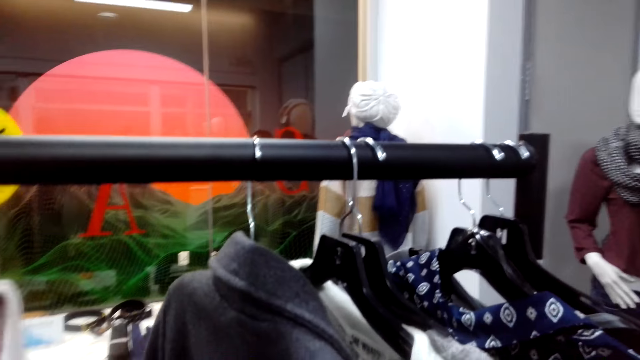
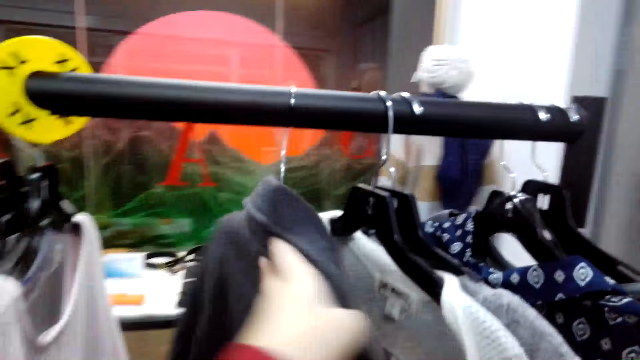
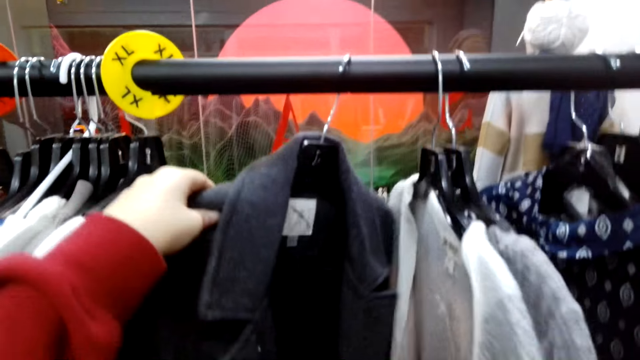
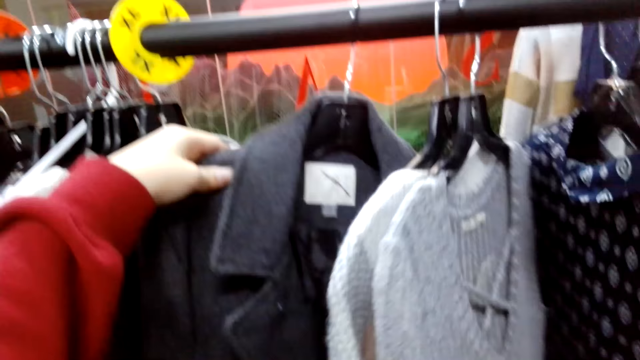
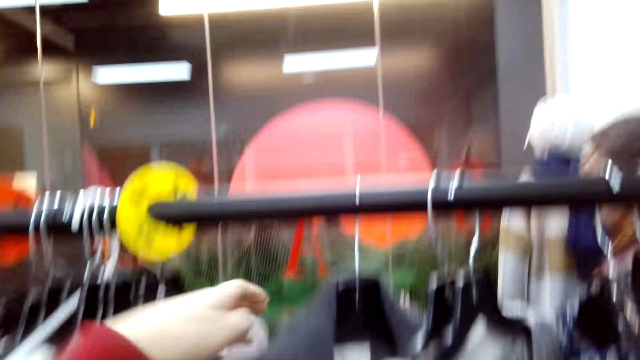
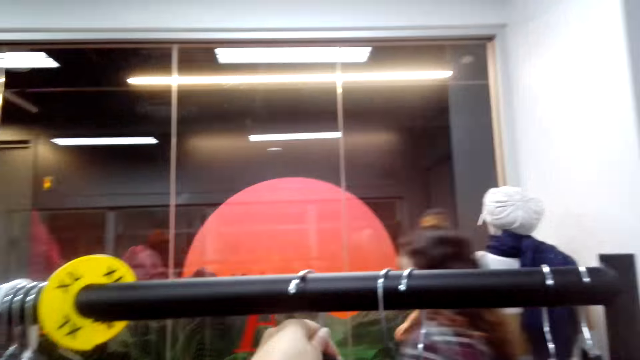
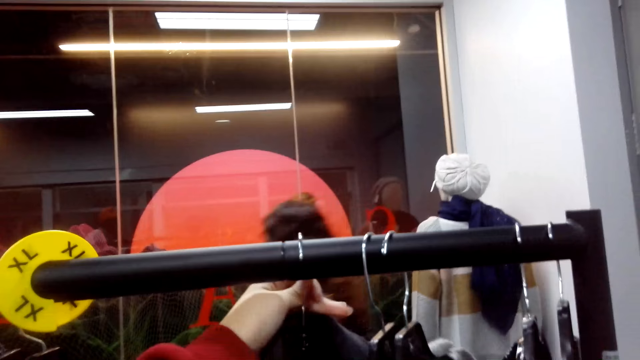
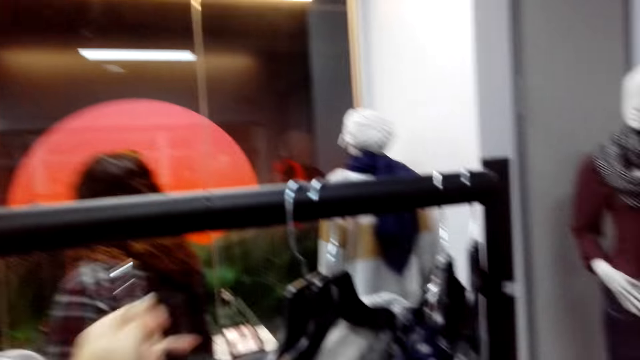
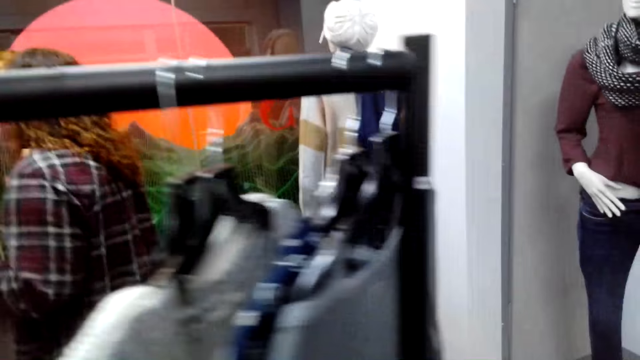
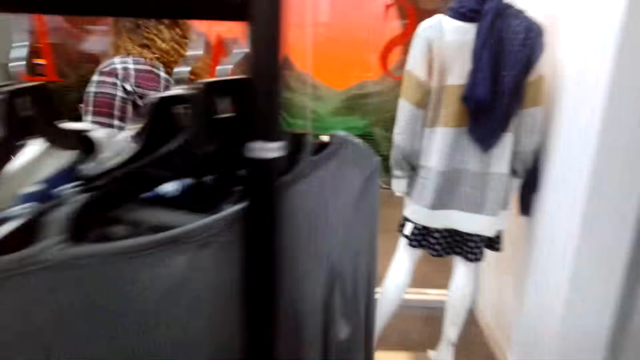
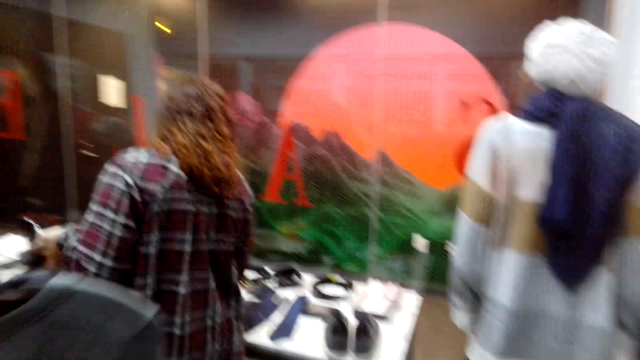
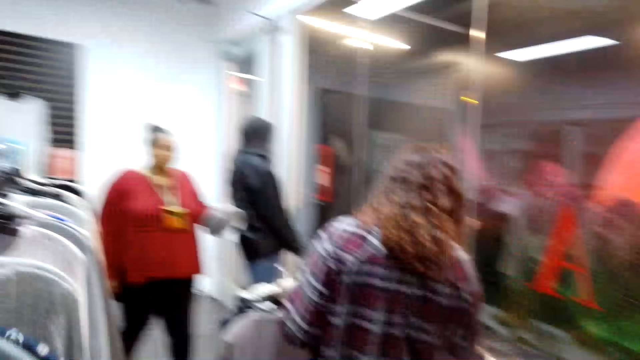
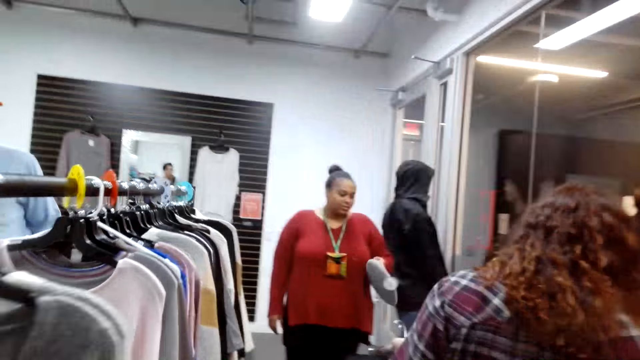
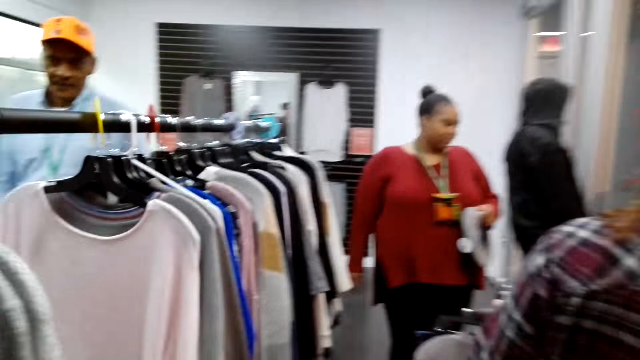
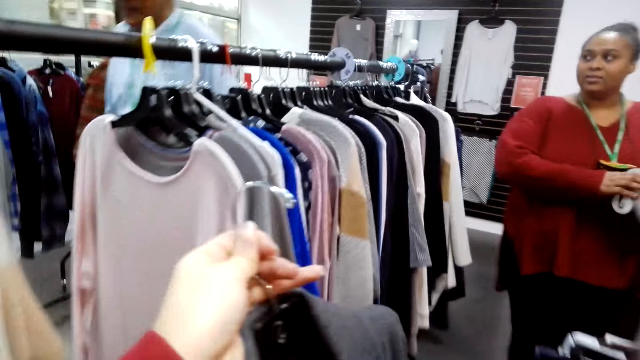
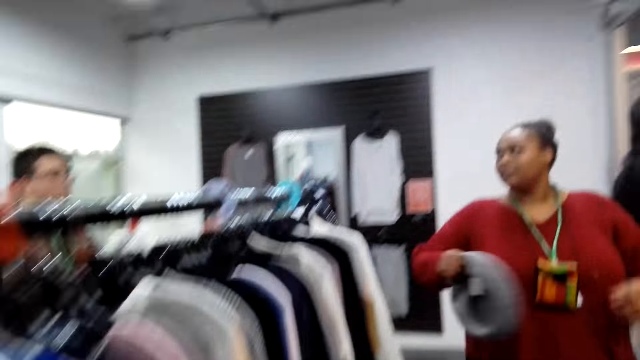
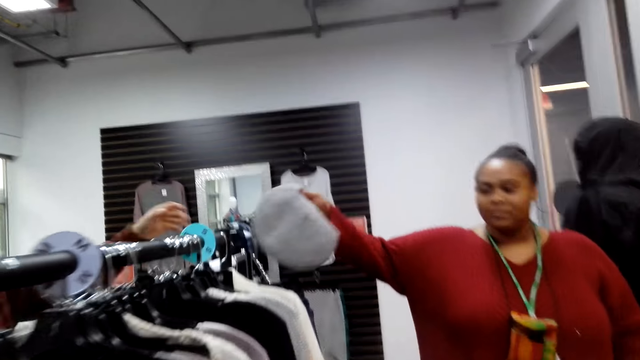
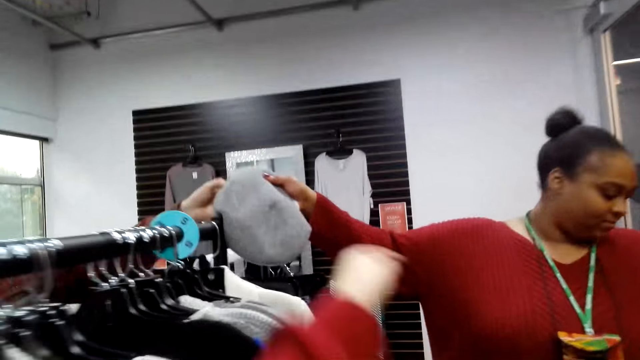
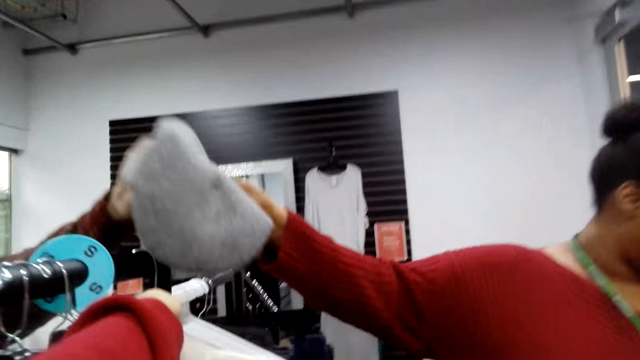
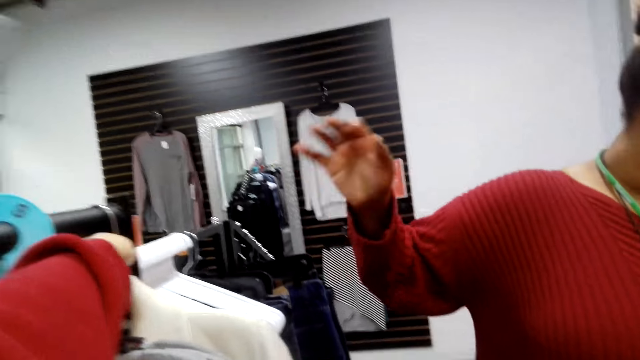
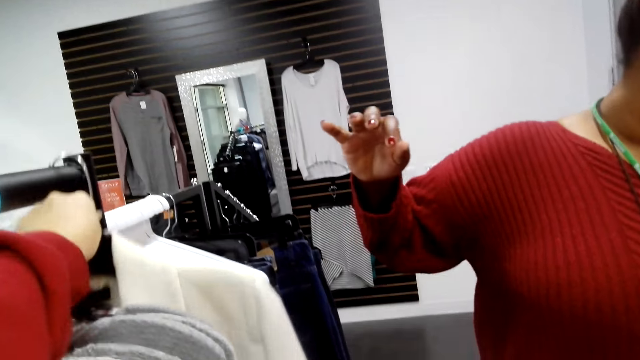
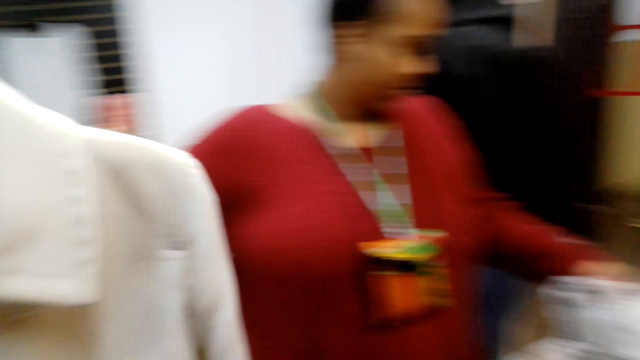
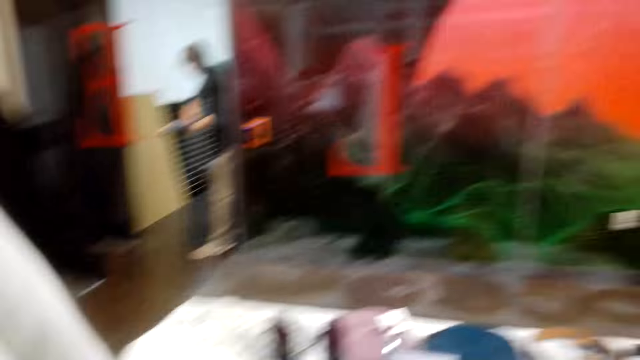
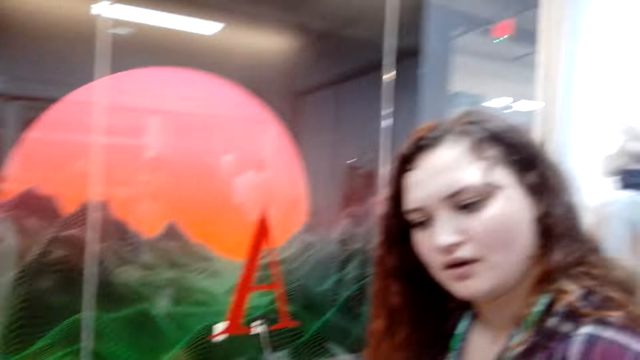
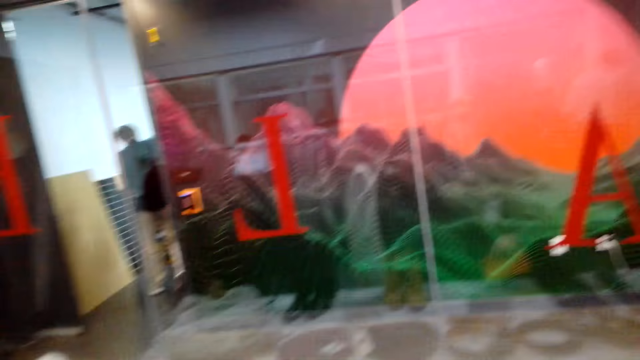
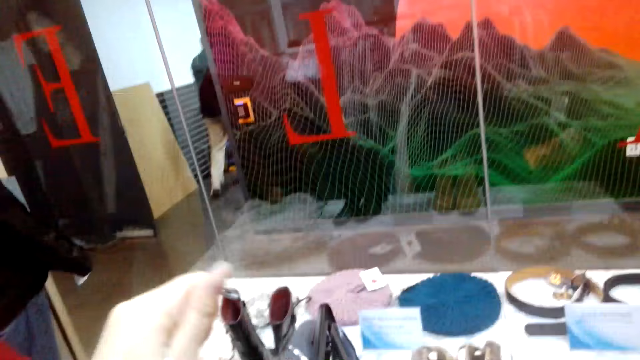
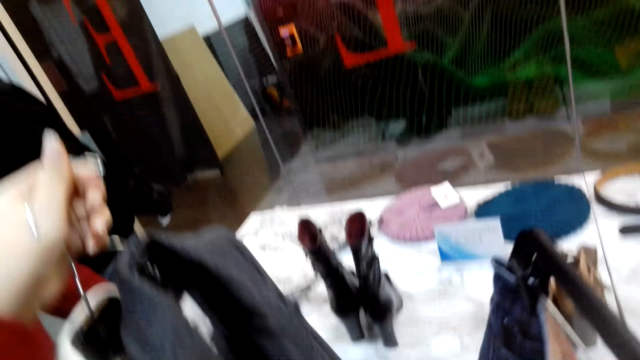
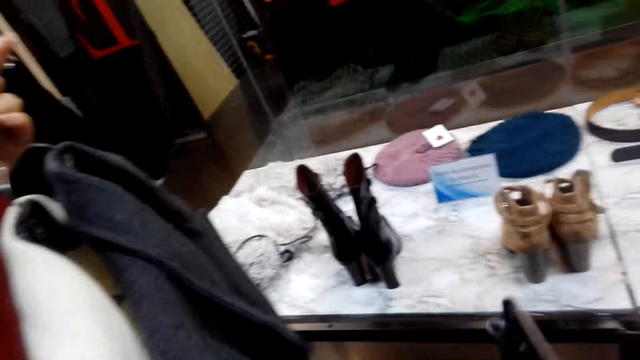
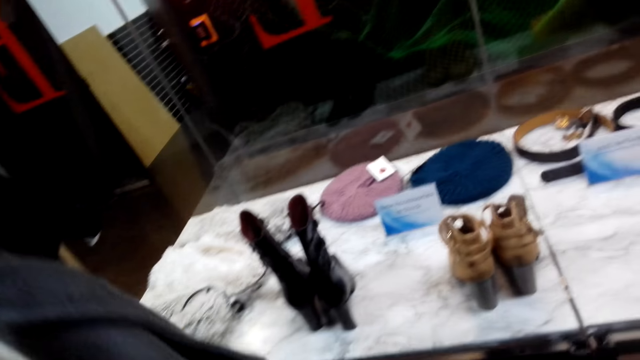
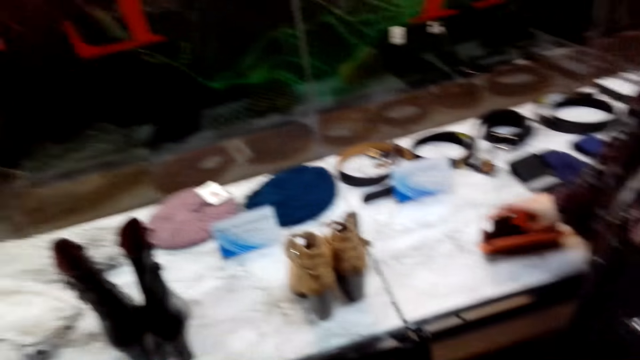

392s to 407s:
The camera wearer takes a hanger. They take clothes.

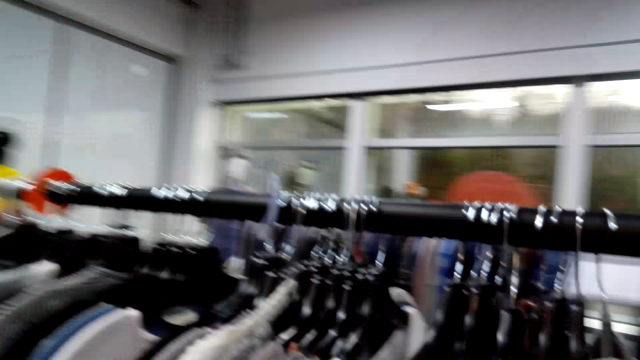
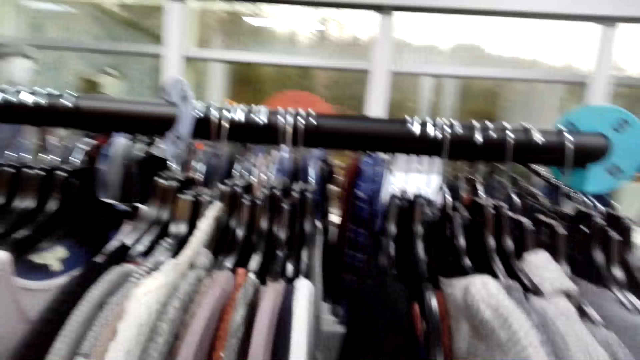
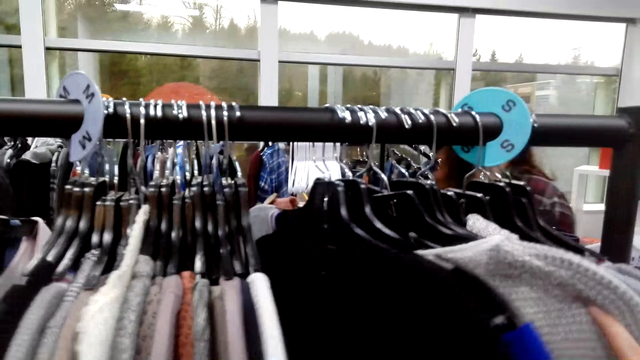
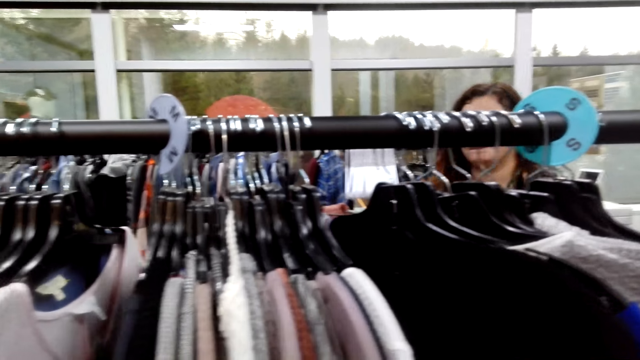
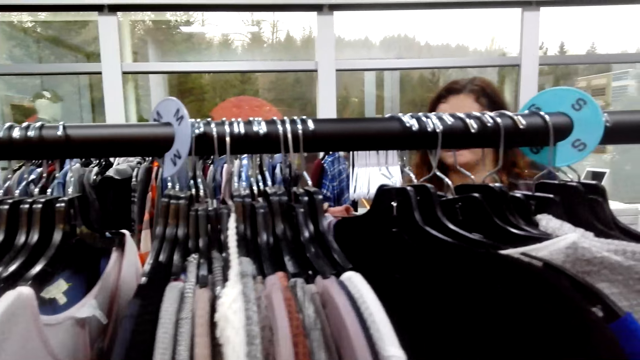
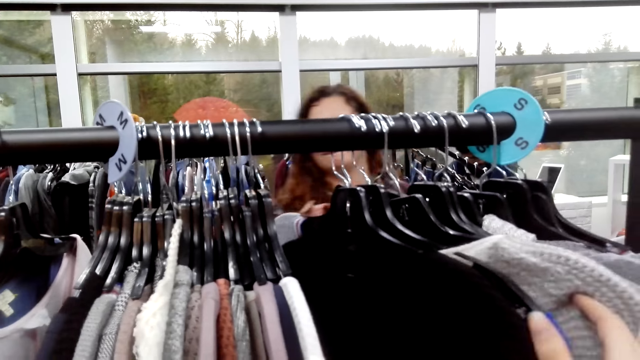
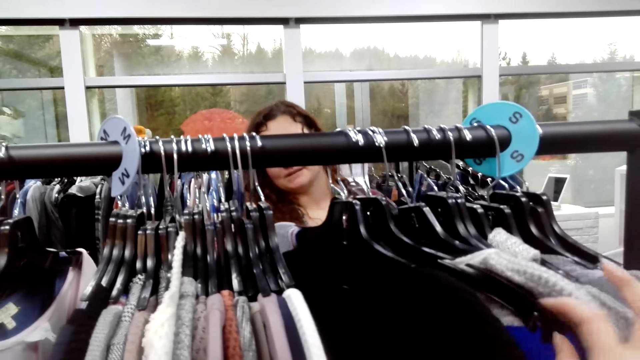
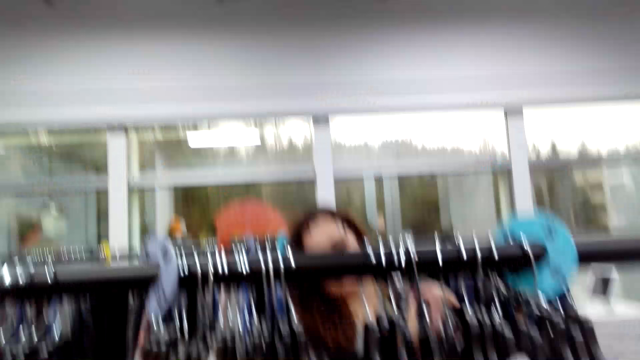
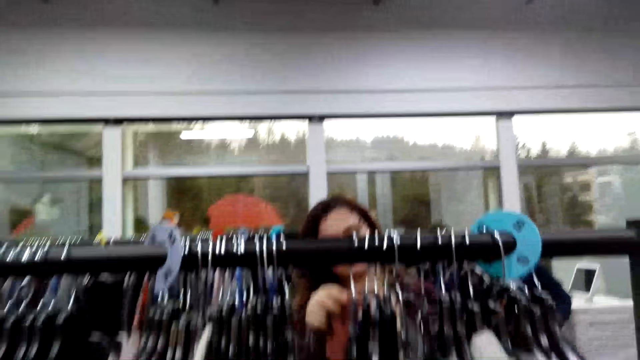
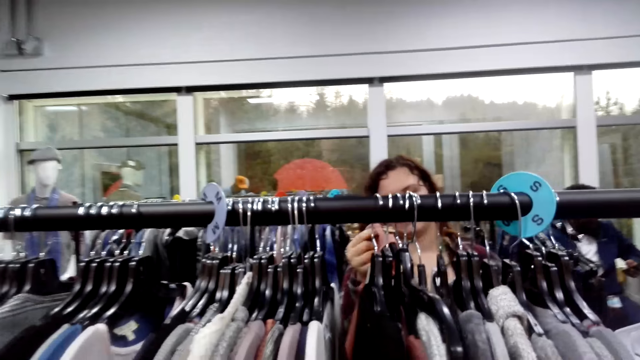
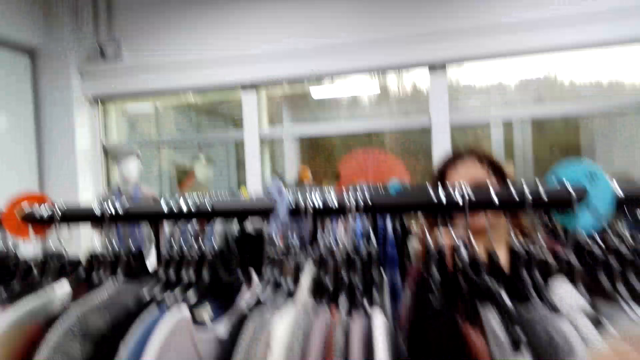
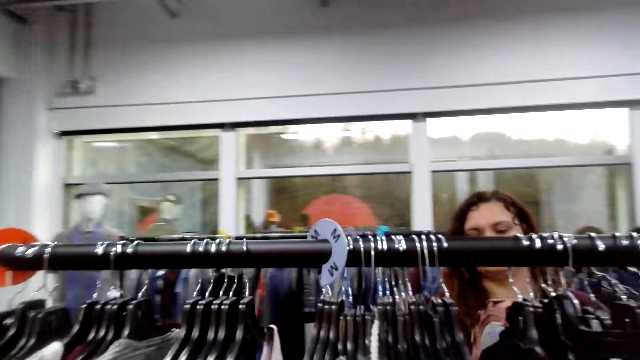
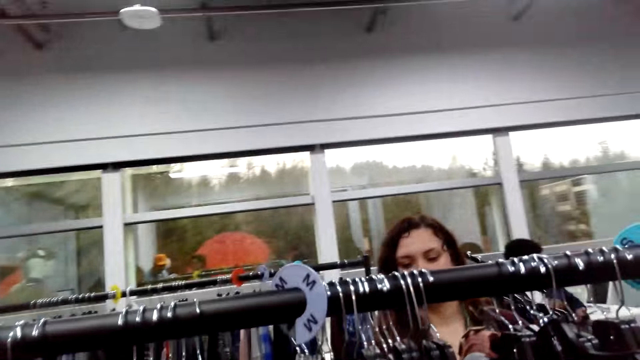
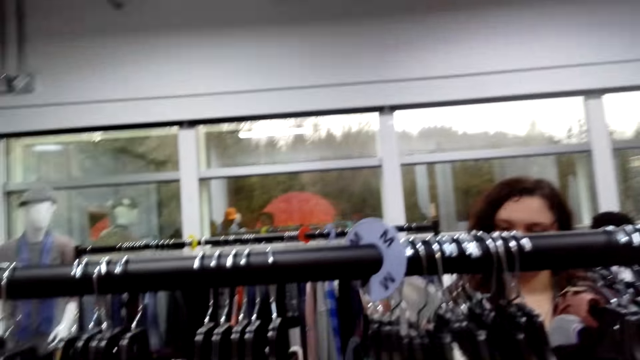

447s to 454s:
The camera wearer looks through clothes.
